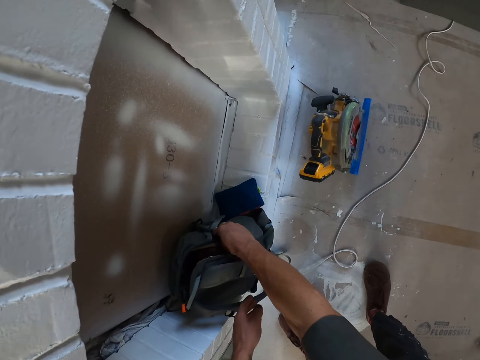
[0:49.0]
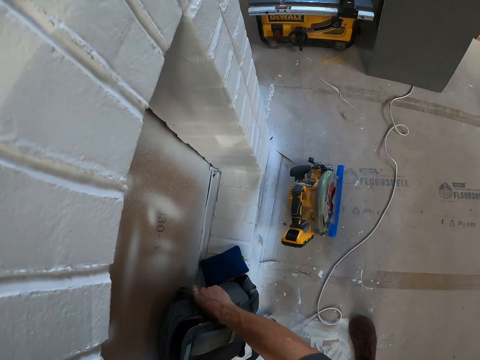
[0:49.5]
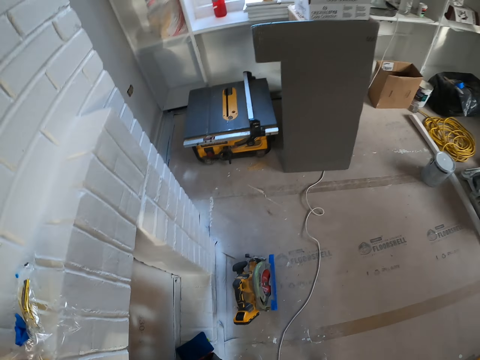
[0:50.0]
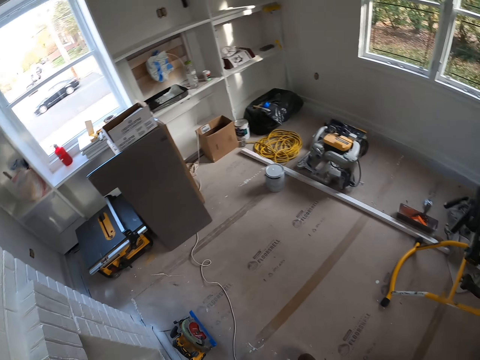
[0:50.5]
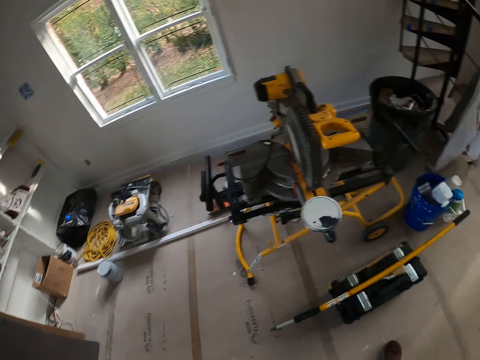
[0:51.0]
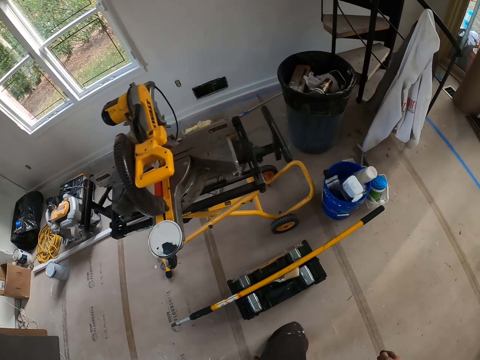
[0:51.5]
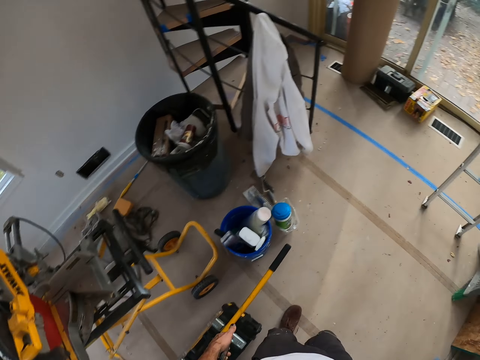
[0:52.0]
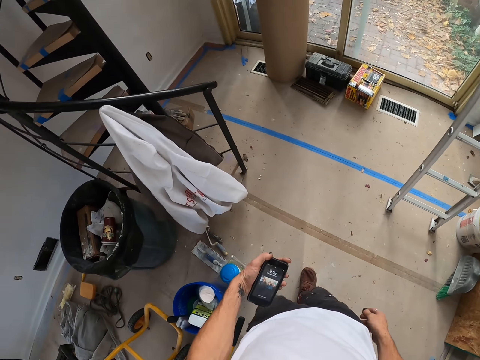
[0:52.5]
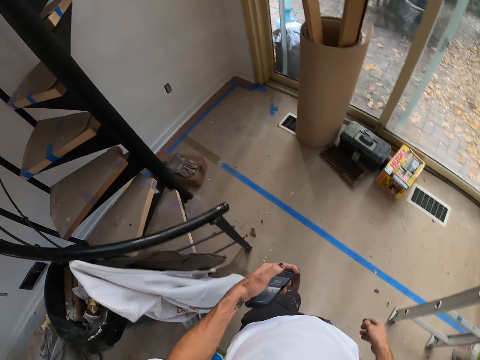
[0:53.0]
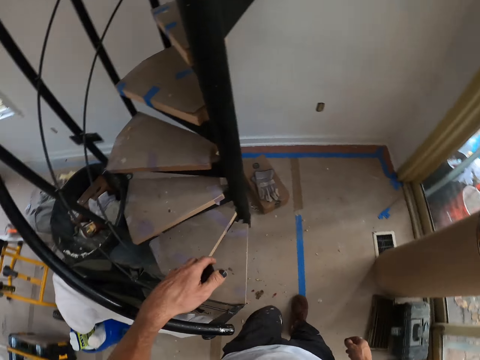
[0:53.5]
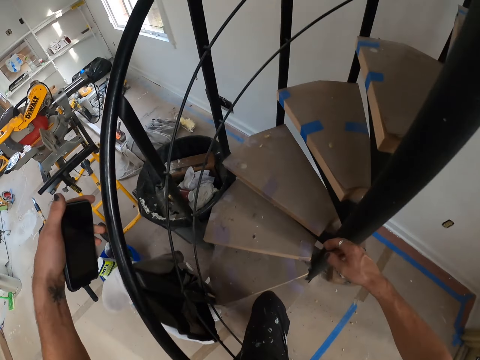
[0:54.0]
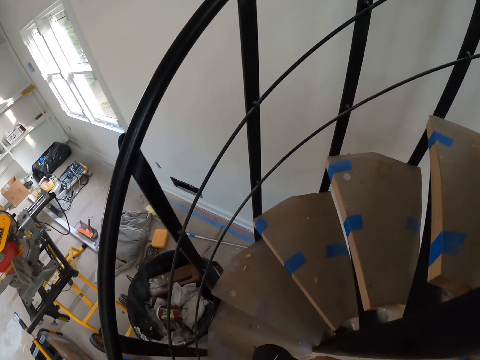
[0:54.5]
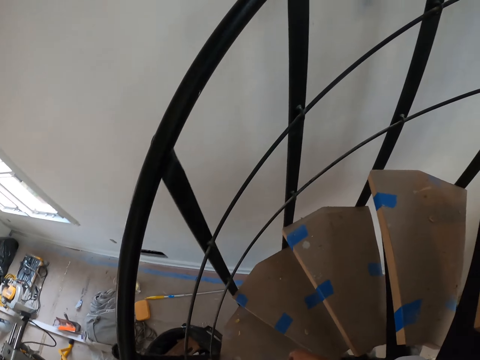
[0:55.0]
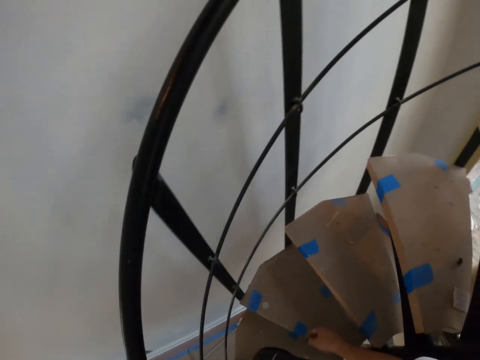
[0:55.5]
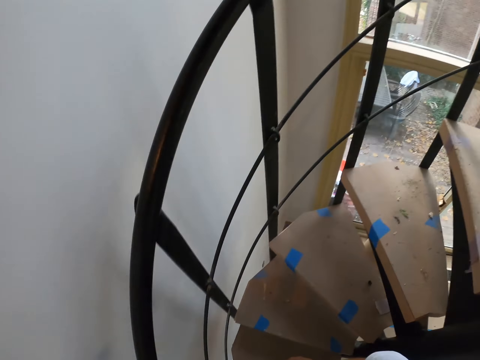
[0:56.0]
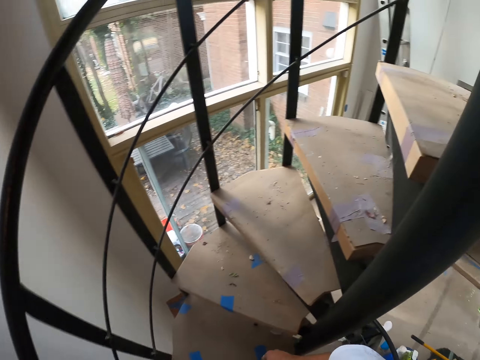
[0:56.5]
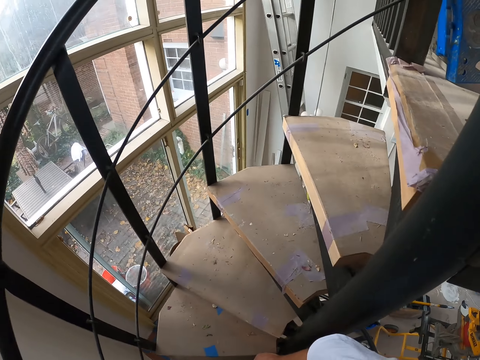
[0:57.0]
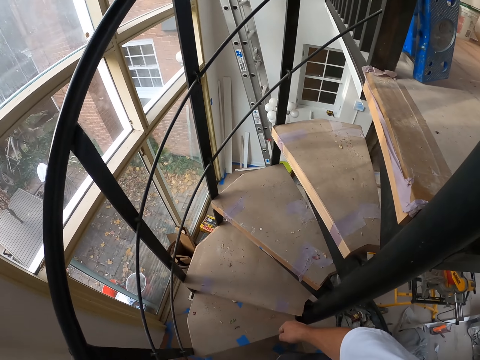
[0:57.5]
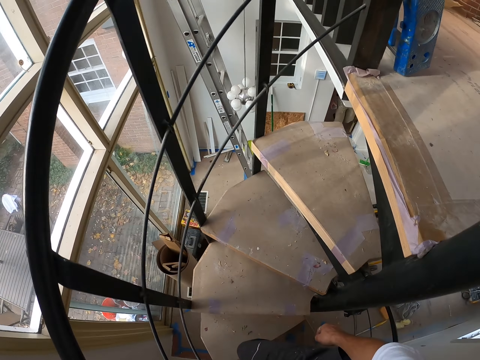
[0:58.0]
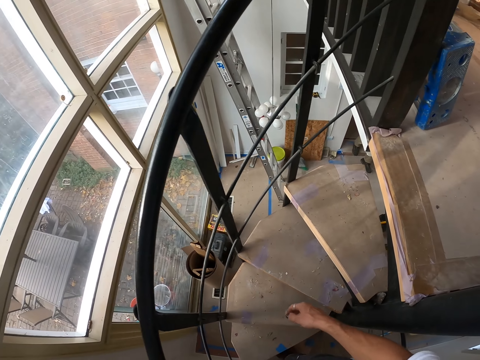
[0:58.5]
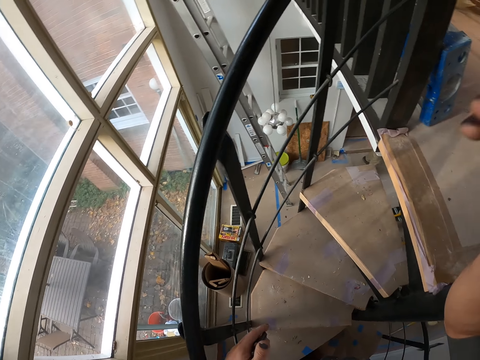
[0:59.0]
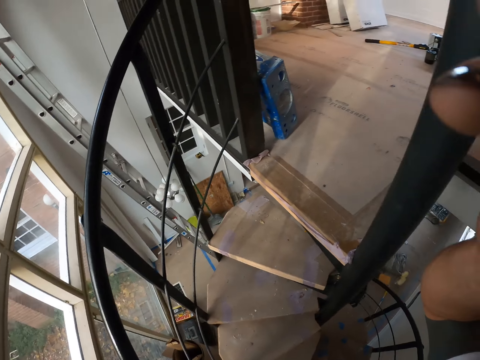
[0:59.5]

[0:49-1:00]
The camera wearer picks up a mobile phone from the bag. They walk to the staircase and climb the staircase.
